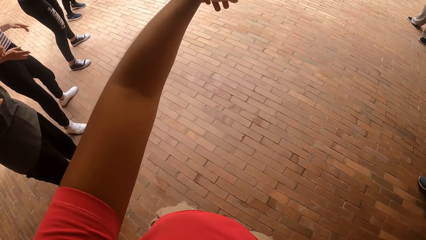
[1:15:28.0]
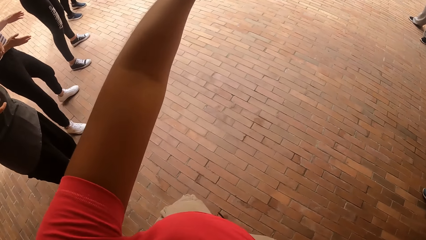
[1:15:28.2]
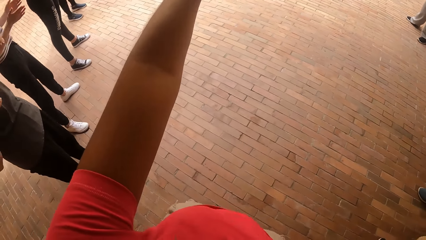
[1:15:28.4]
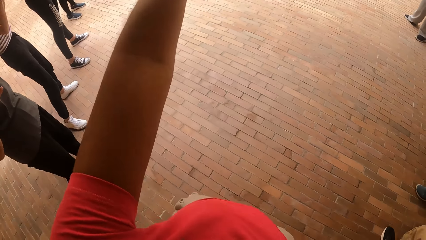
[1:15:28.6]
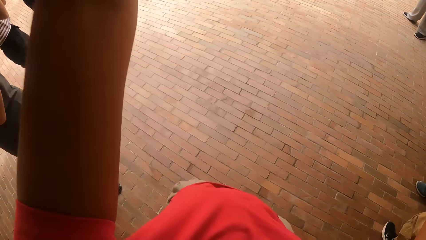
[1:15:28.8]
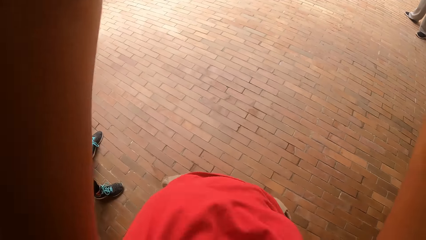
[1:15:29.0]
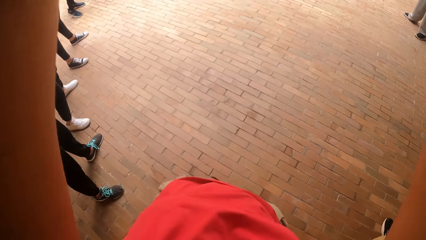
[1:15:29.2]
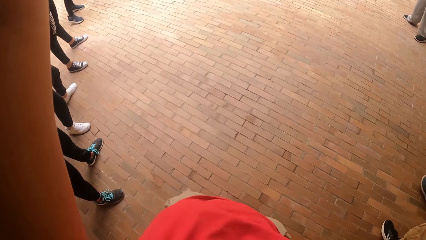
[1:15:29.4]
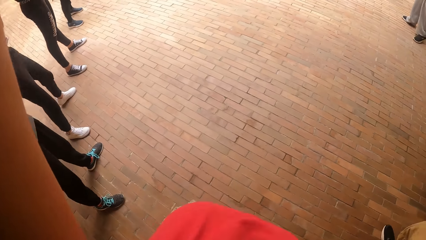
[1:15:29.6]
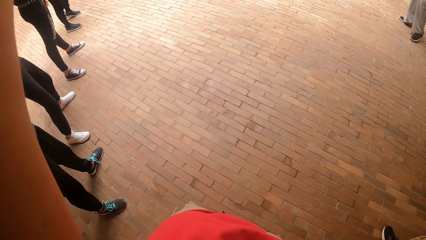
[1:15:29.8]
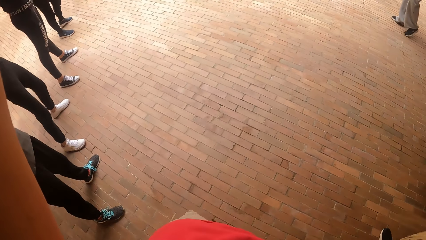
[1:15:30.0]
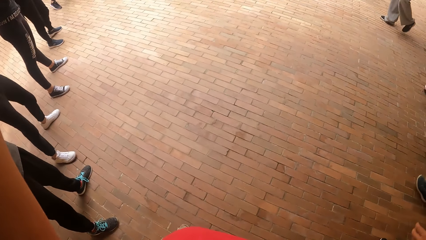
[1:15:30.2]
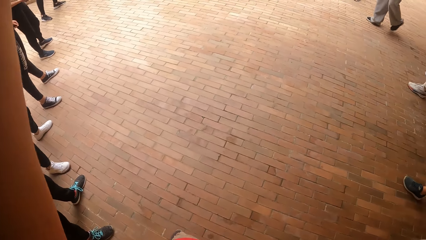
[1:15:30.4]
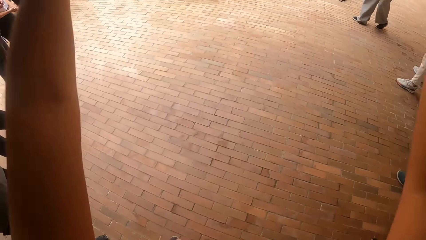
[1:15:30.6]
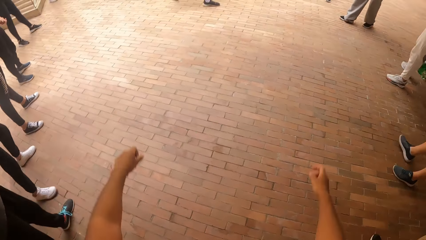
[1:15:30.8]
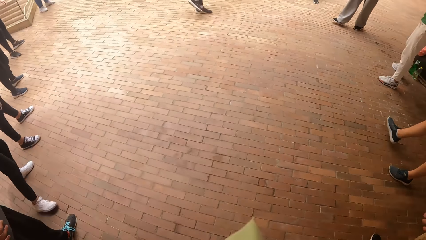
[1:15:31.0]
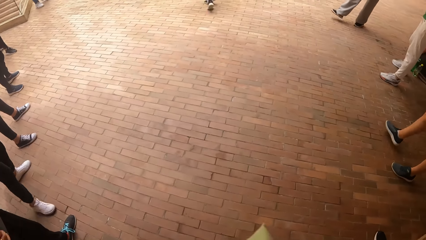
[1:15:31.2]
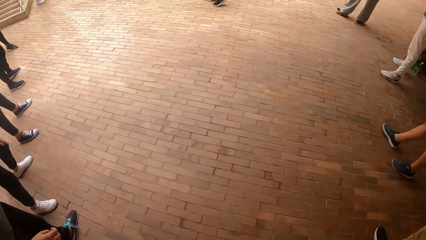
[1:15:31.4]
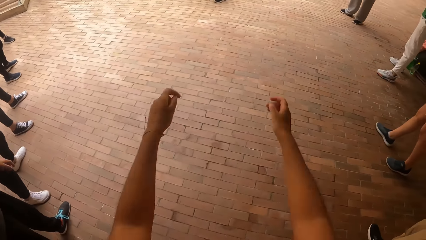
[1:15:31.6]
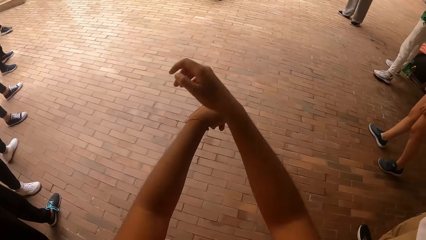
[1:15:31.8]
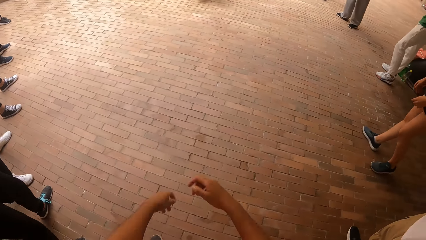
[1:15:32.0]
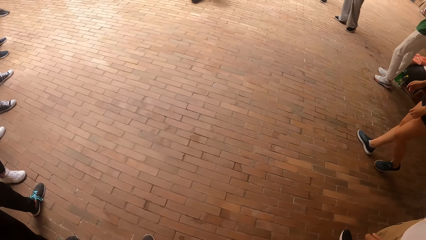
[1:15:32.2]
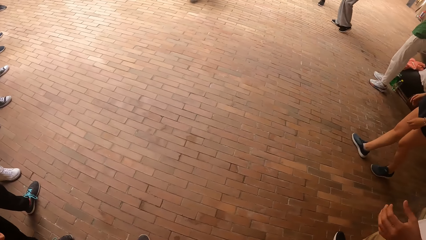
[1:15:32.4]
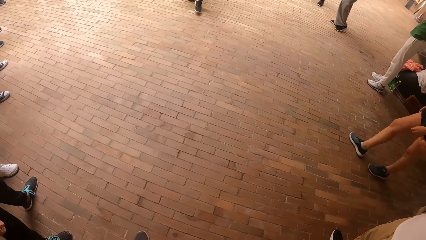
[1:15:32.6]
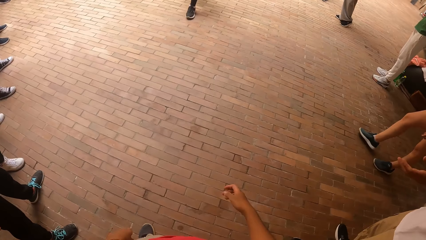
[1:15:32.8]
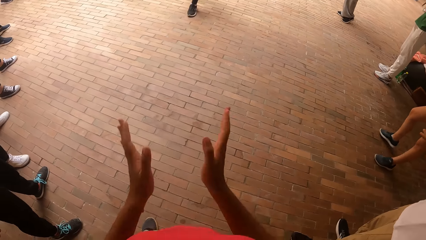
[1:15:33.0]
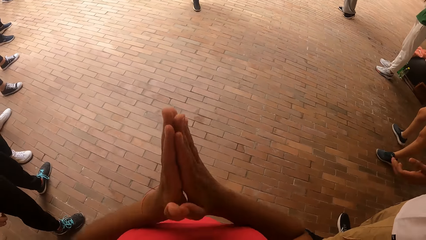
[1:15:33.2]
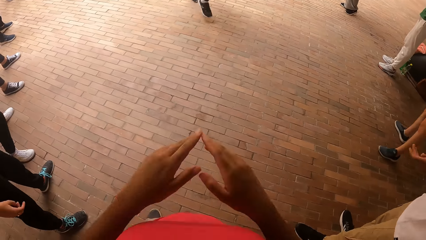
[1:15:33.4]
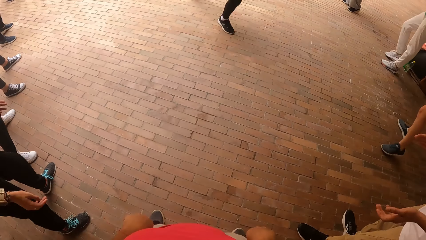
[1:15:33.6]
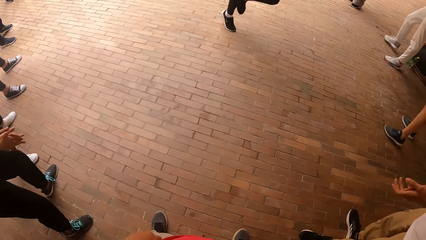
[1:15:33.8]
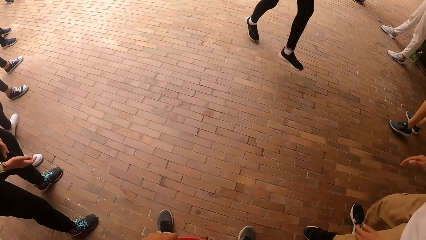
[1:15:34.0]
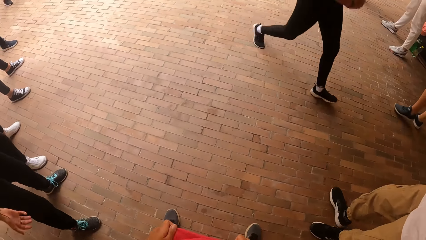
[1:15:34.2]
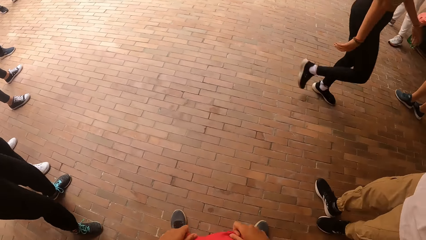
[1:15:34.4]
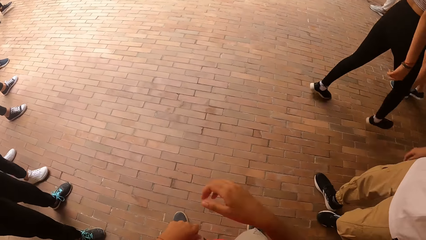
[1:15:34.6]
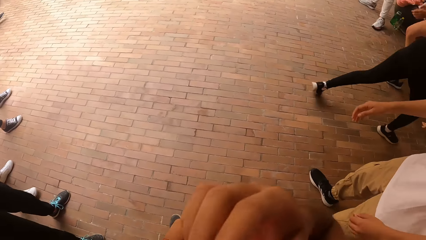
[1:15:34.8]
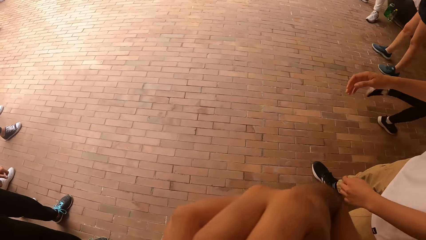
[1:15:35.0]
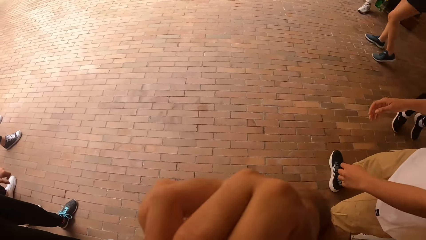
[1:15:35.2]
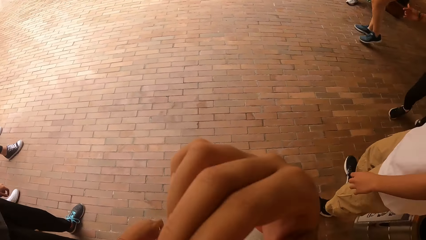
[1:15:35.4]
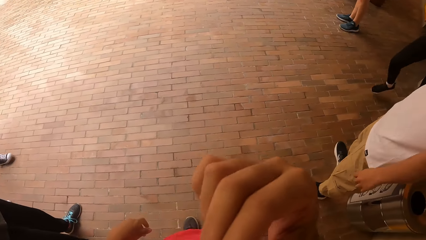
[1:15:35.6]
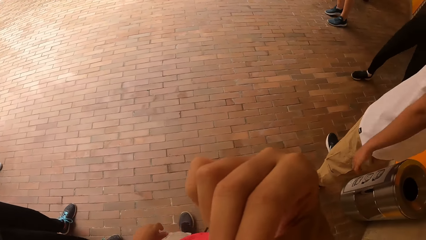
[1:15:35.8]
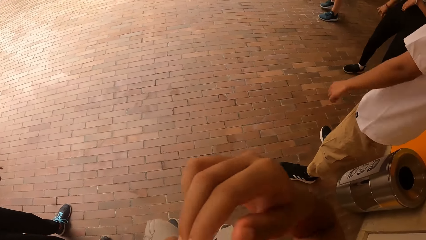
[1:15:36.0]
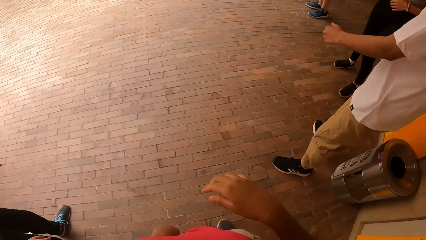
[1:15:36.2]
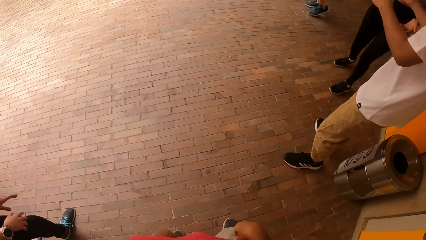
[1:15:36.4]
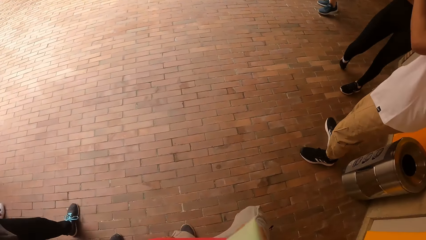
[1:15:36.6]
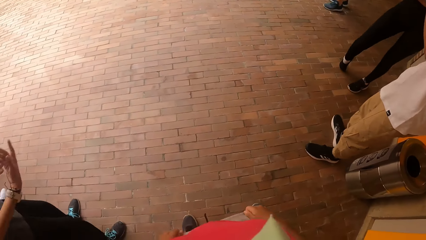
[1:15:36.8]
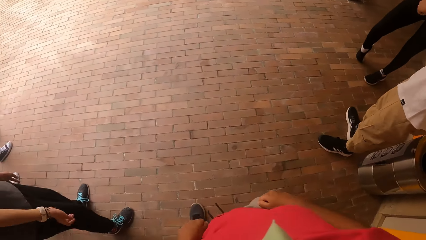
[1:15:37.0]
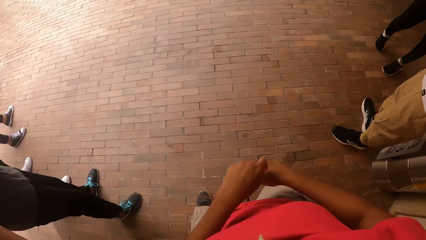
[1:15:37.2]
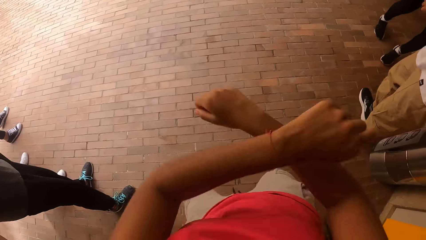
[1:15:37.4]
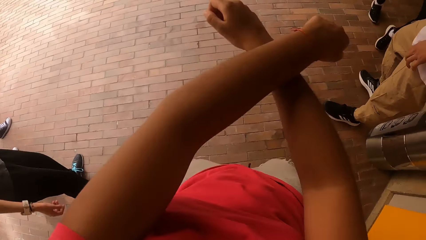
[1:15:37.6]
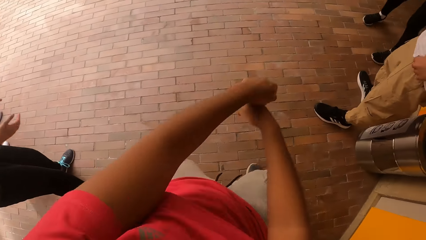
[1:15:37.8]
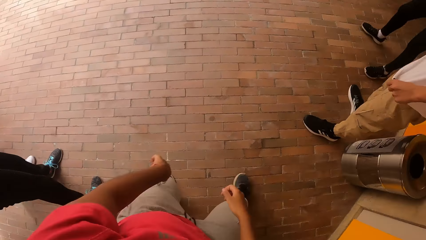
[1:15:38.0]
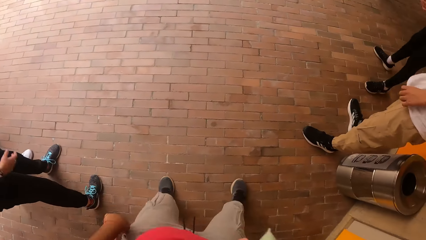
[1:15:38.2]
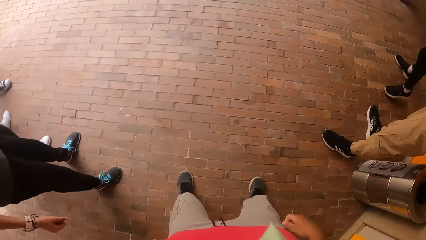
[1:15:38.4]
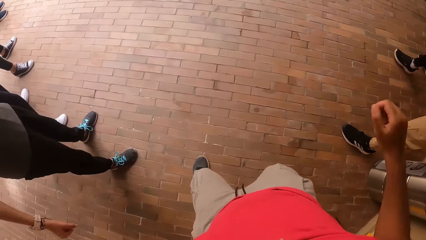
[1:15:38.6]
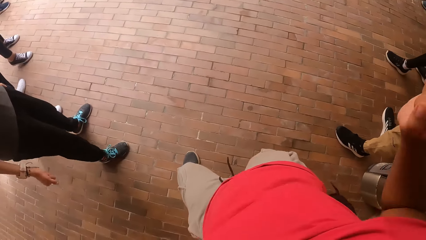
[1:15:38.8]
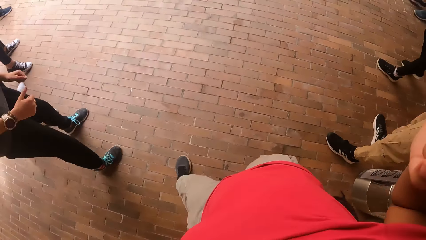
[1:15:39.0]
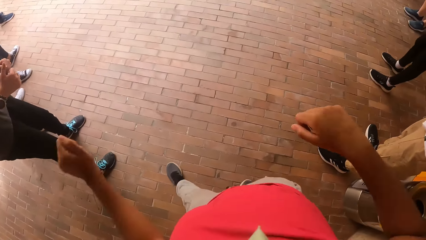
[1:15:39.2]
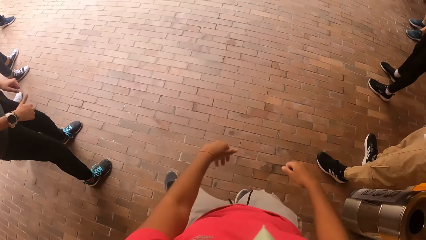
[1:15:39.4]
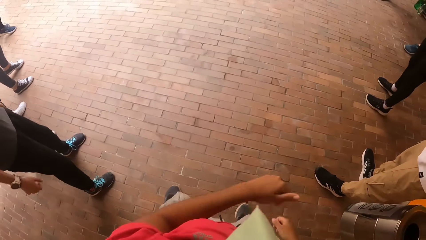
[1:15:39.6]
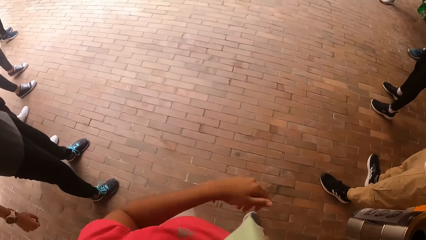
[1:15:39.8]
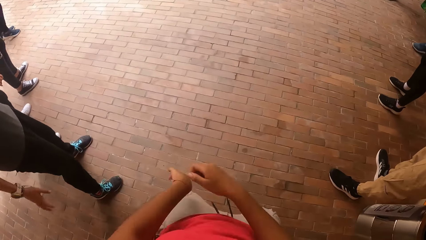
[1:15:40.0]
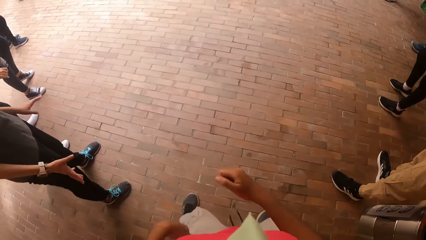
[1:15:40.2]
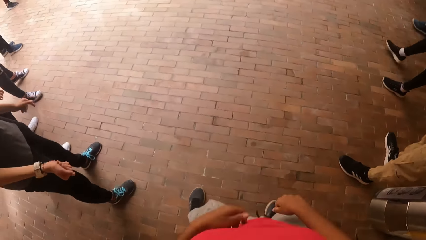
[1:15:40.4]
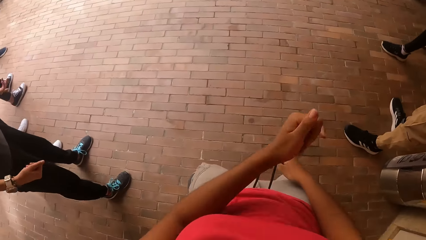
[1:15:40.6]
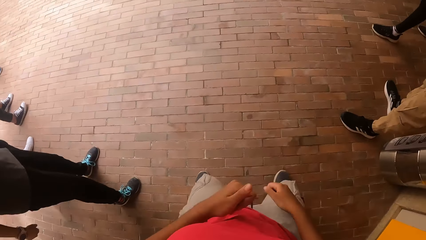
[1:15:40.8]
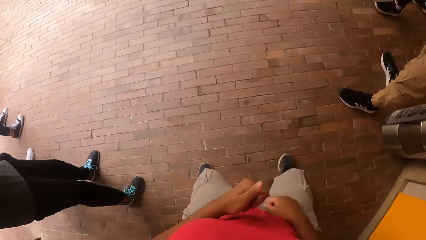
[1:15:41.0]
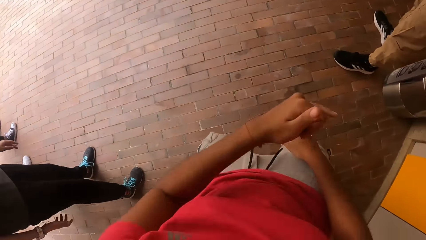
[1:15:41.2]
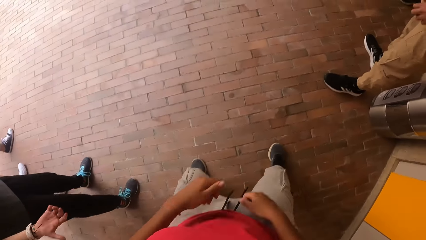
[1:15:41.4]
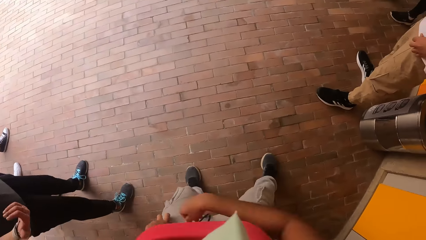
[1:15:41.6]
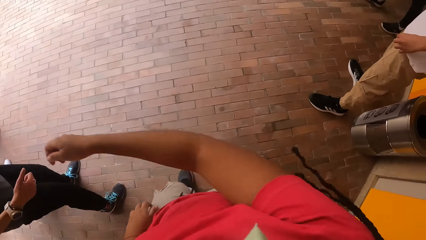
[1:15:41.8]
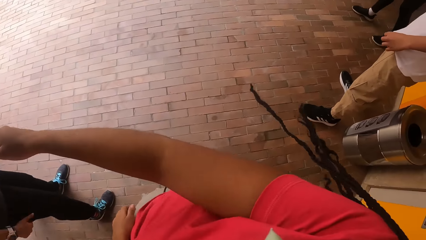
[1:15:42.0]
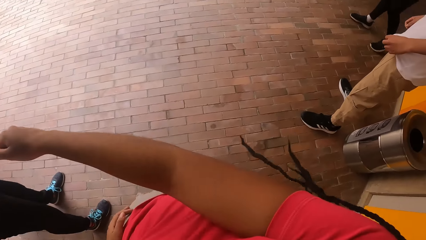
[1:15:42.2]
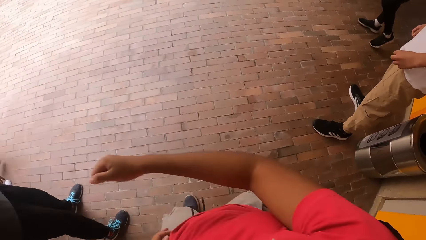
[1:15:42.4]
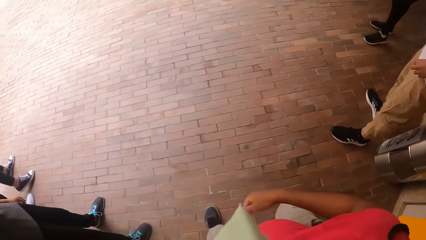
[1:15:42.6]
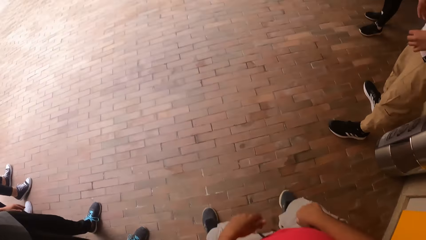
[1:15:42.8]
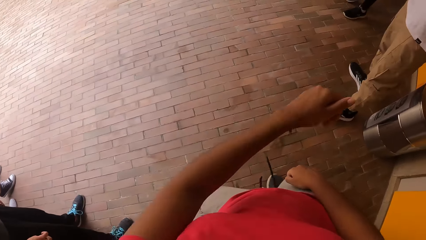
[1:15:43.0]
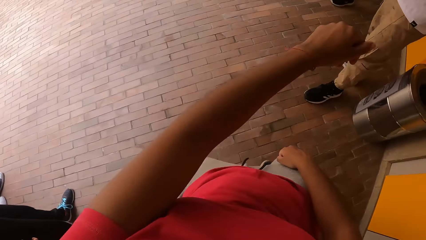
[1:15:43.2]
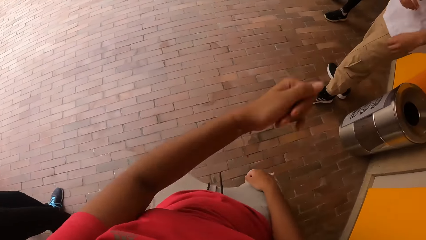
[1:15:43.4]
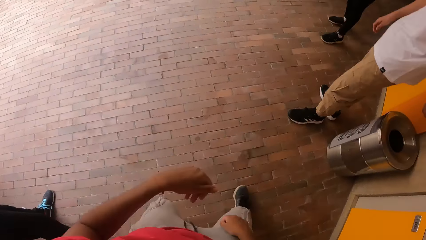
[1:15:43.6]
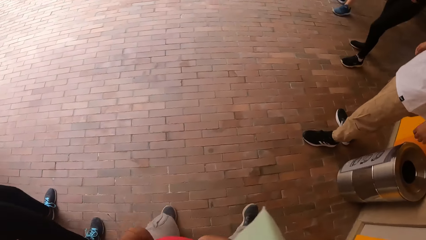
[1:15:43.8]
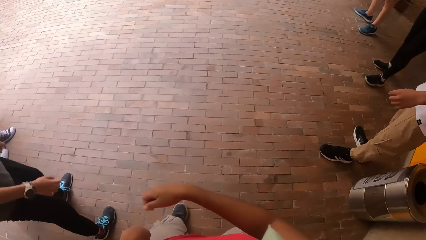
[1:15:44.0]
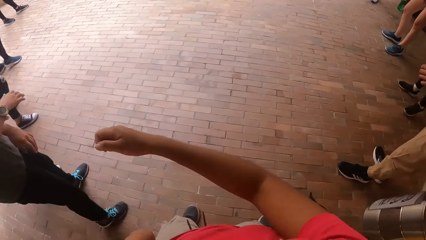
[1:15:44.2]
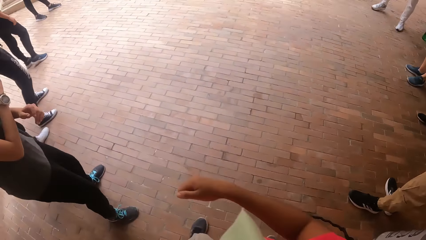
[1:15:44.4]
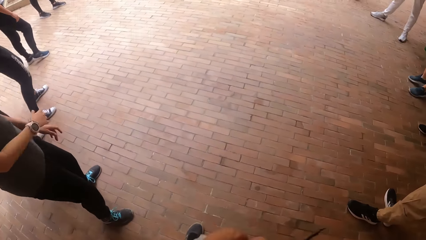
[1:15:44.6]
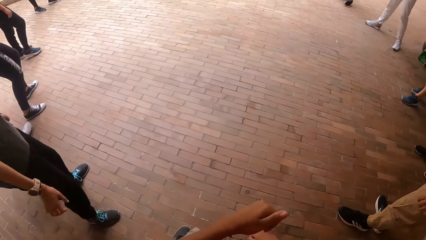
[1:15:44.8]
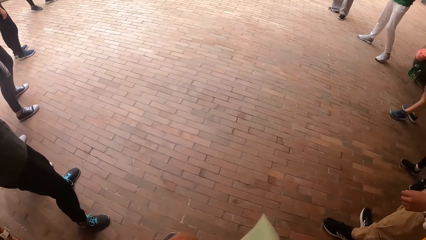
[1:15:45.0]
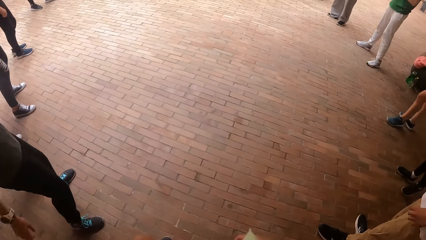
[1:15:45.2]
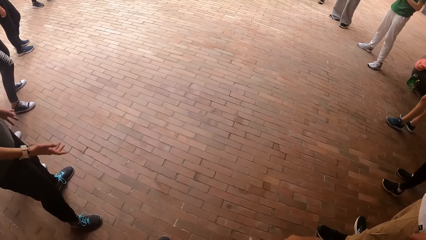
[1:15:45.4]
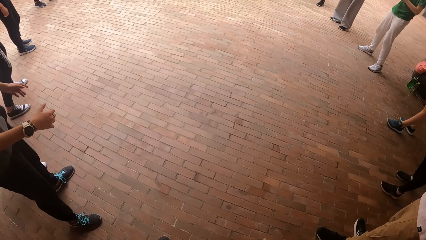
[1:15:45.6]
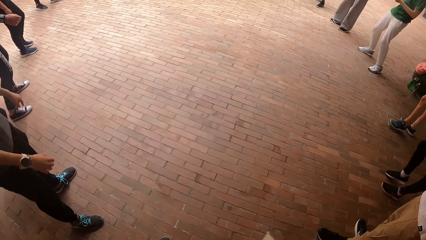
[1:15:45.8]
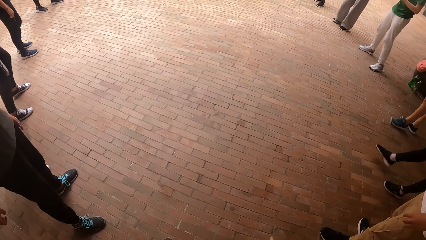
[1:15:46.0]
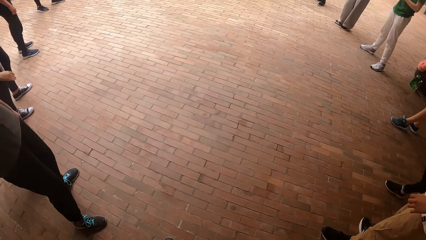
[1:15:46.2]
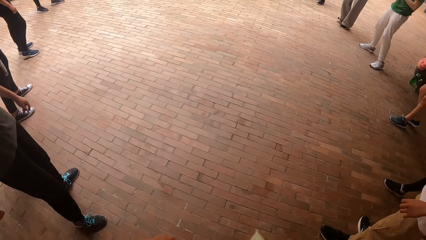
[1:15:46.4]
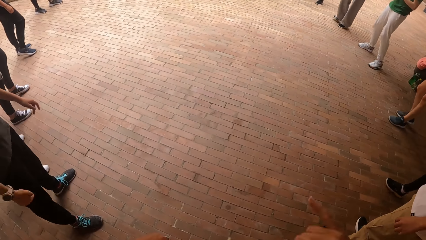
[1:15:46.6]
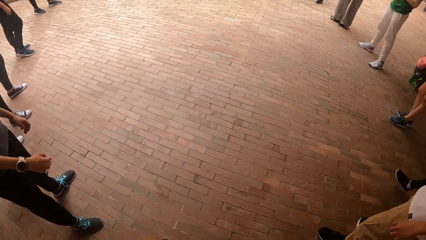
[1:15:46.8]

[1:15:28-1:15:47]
The camera wearer points with the left hand. He lowers both hands, moves both hands and claps the hands. He touches his nose. He dances with the colleagues.
